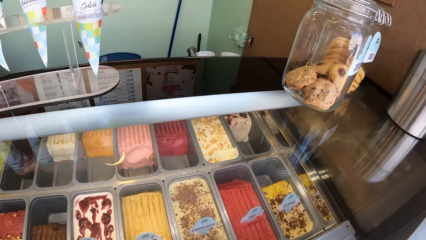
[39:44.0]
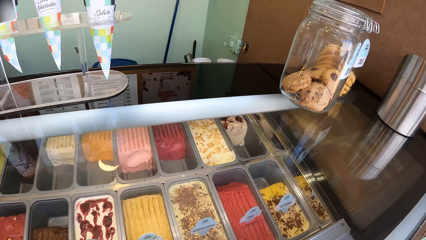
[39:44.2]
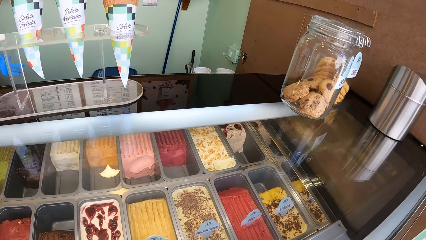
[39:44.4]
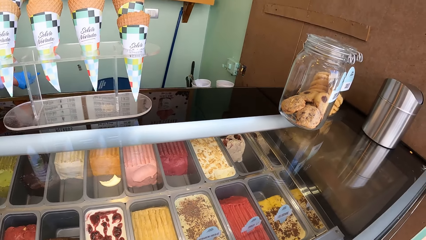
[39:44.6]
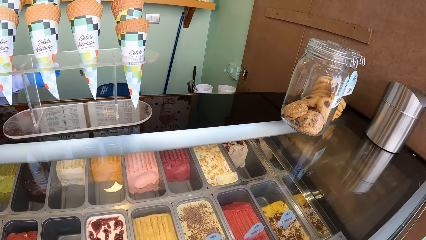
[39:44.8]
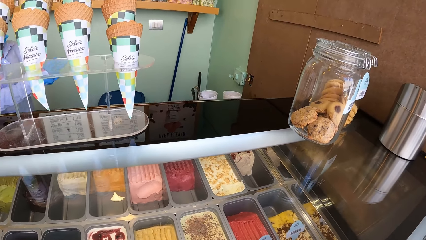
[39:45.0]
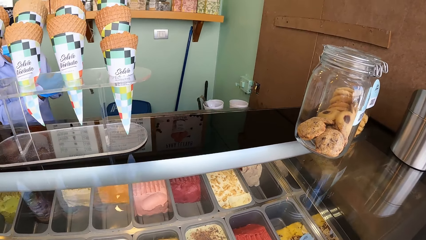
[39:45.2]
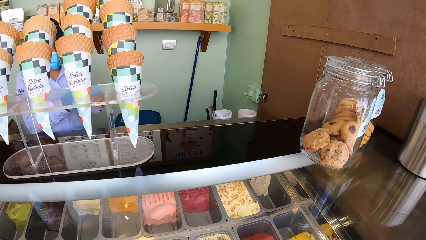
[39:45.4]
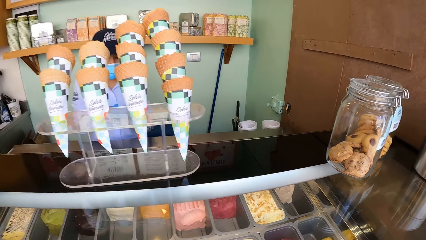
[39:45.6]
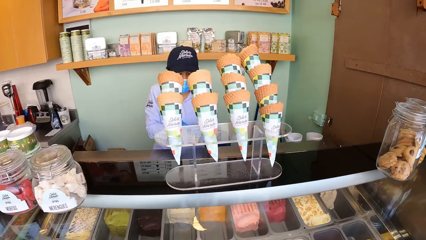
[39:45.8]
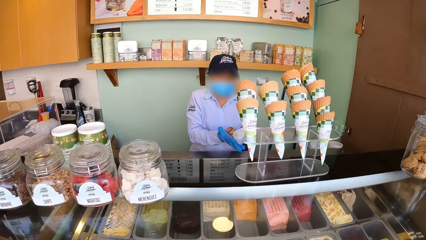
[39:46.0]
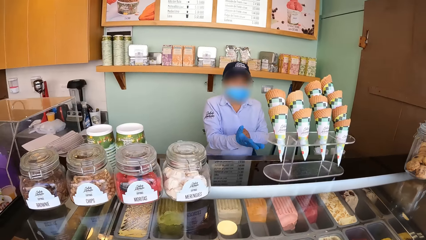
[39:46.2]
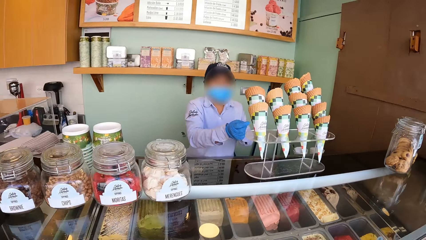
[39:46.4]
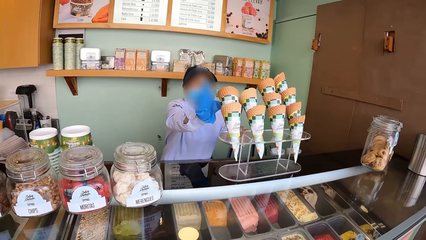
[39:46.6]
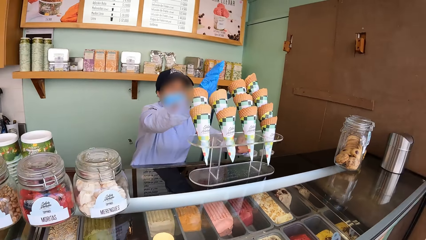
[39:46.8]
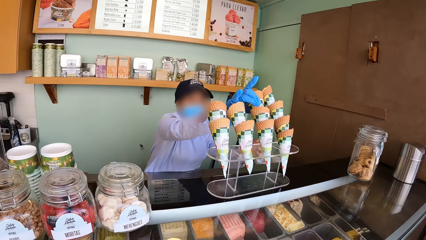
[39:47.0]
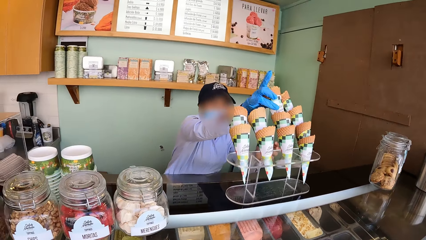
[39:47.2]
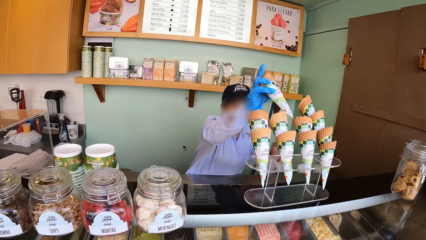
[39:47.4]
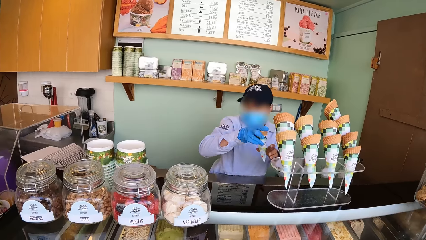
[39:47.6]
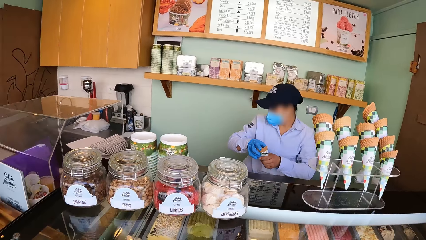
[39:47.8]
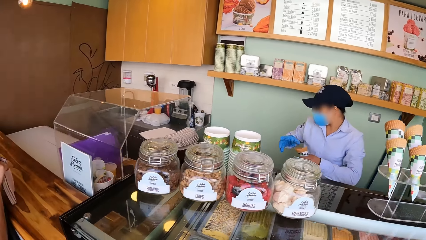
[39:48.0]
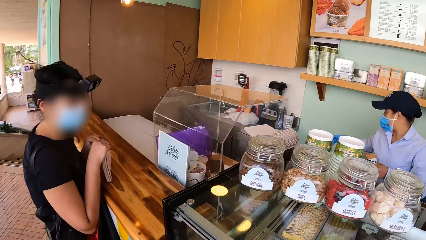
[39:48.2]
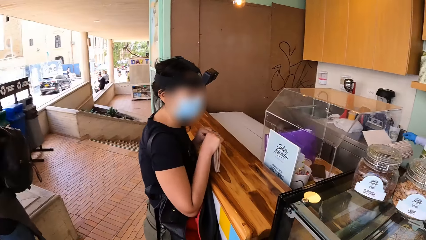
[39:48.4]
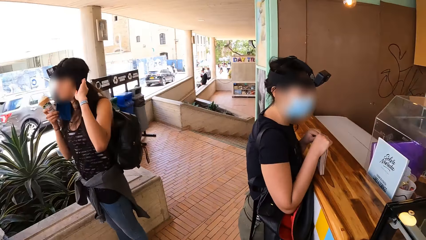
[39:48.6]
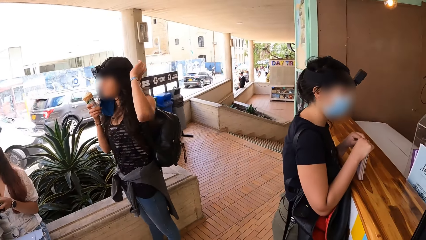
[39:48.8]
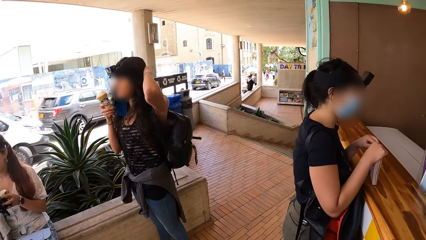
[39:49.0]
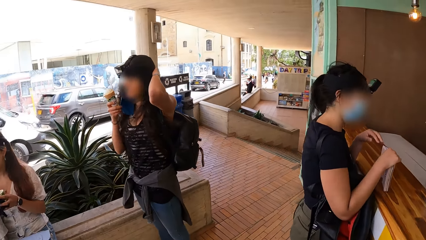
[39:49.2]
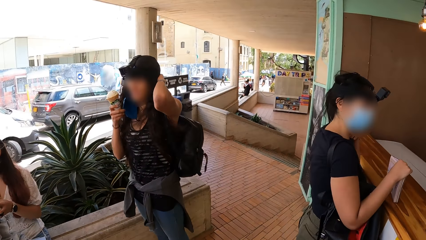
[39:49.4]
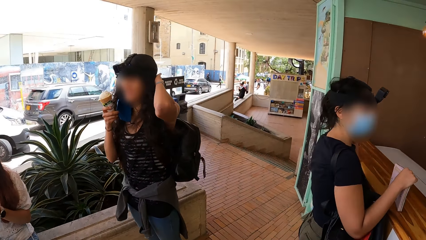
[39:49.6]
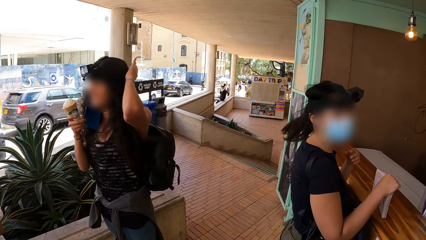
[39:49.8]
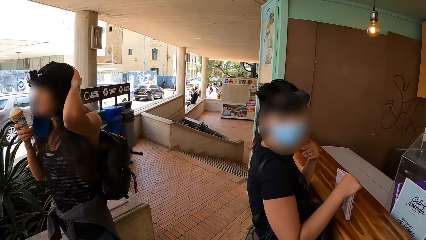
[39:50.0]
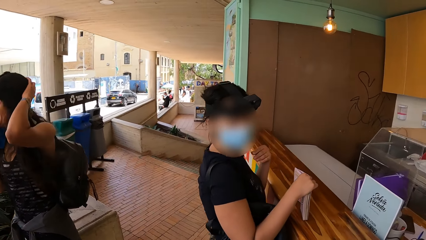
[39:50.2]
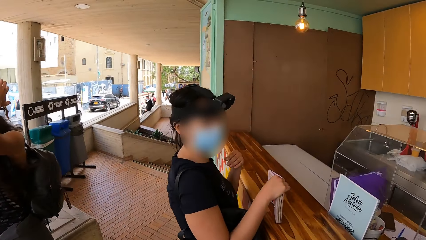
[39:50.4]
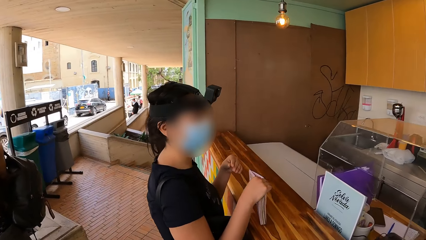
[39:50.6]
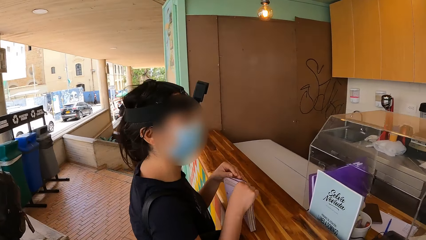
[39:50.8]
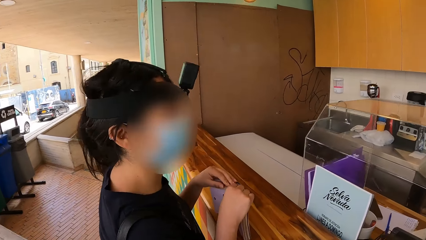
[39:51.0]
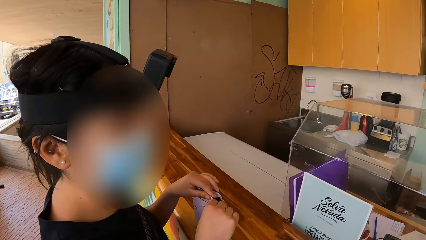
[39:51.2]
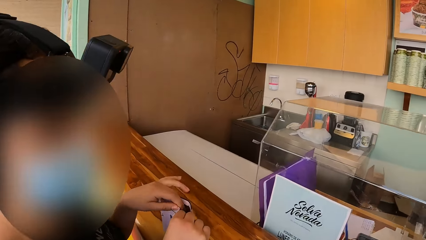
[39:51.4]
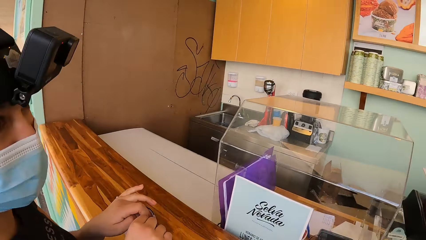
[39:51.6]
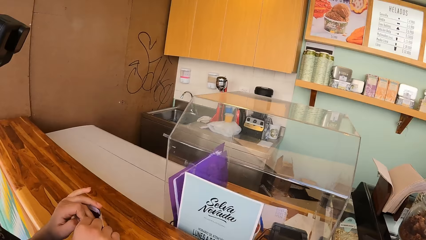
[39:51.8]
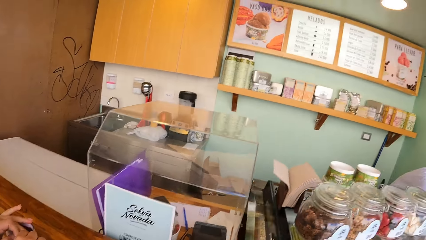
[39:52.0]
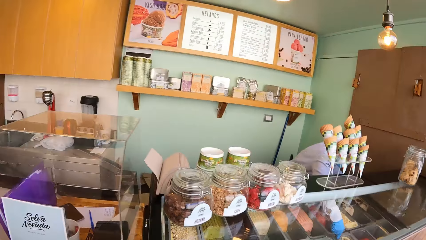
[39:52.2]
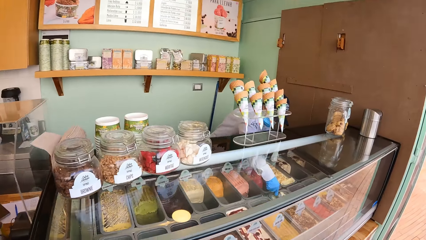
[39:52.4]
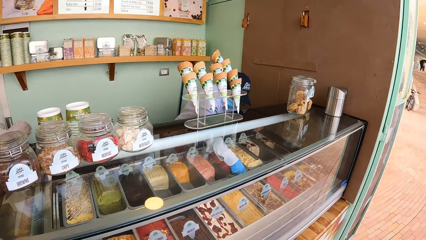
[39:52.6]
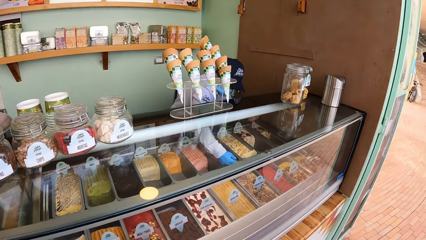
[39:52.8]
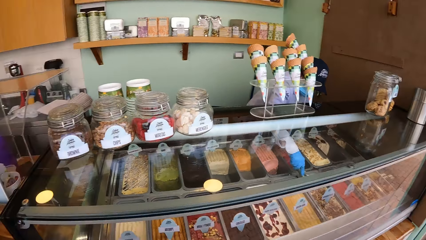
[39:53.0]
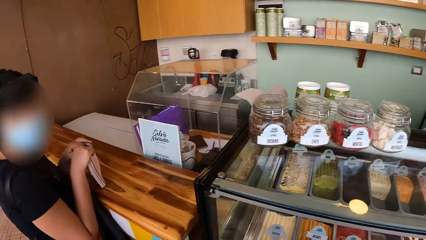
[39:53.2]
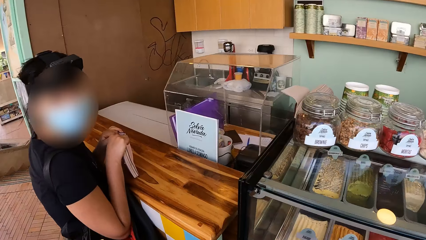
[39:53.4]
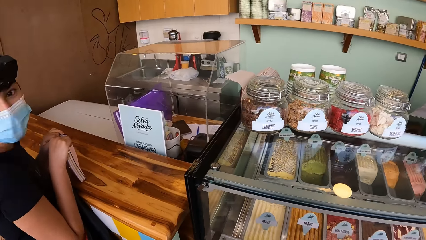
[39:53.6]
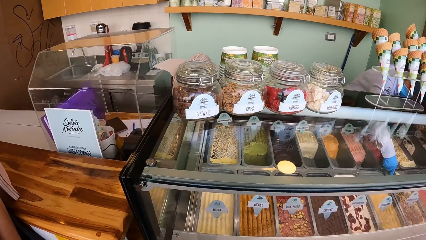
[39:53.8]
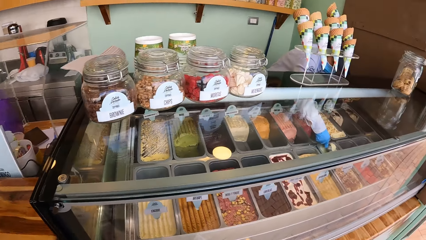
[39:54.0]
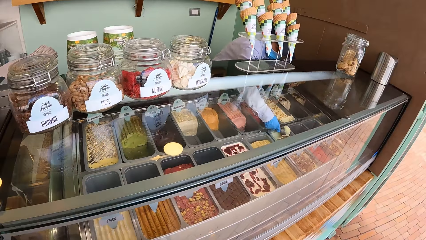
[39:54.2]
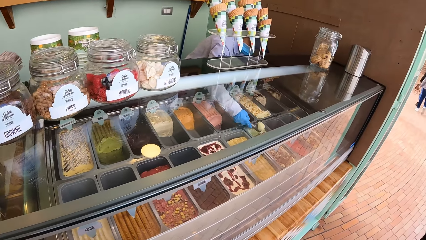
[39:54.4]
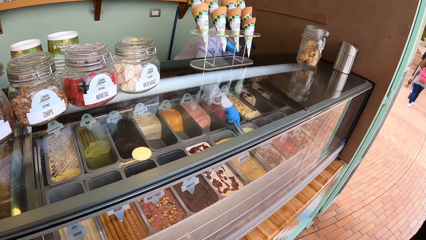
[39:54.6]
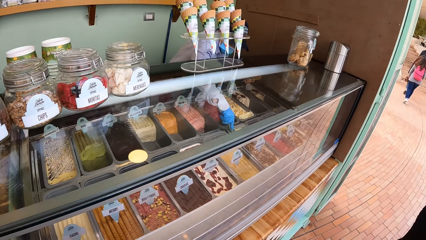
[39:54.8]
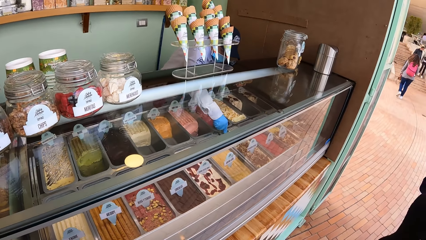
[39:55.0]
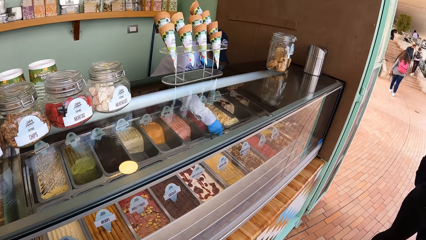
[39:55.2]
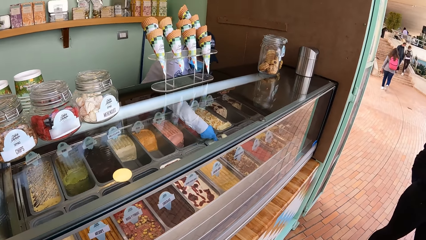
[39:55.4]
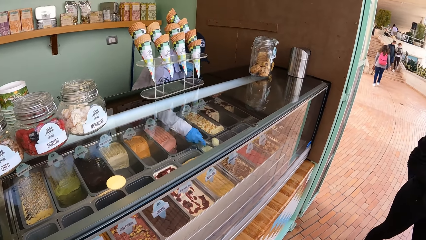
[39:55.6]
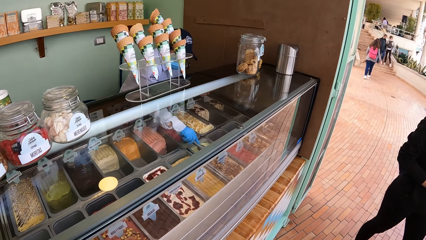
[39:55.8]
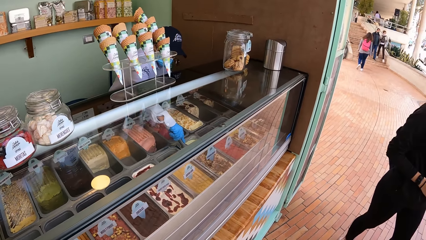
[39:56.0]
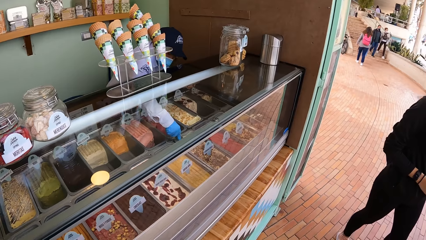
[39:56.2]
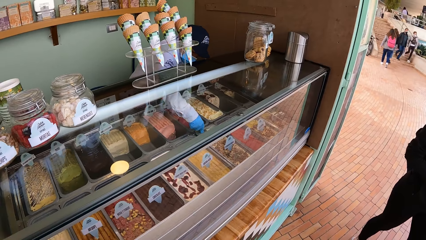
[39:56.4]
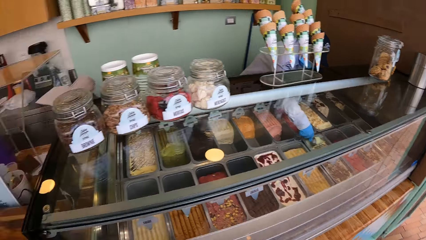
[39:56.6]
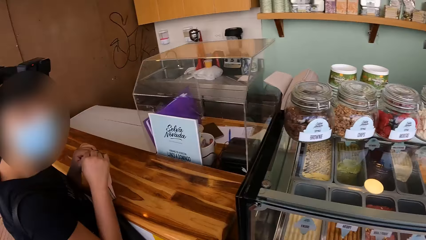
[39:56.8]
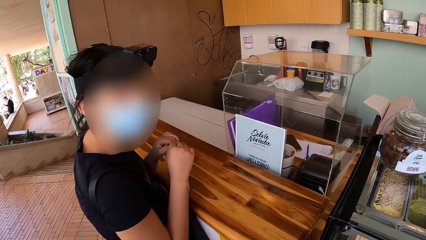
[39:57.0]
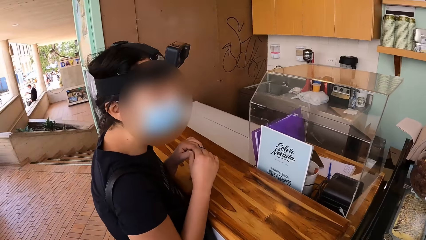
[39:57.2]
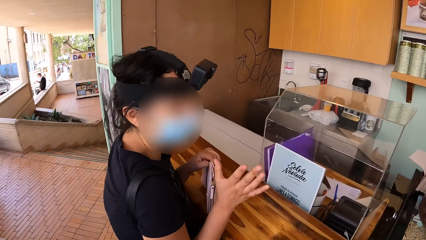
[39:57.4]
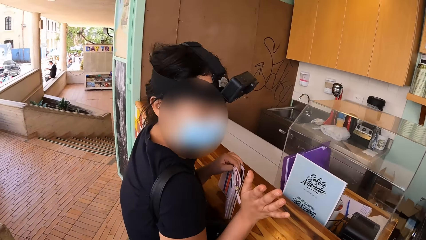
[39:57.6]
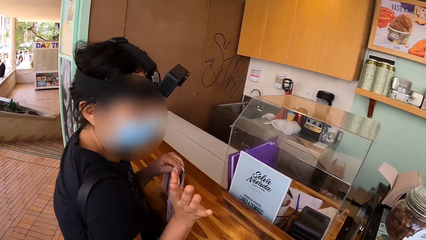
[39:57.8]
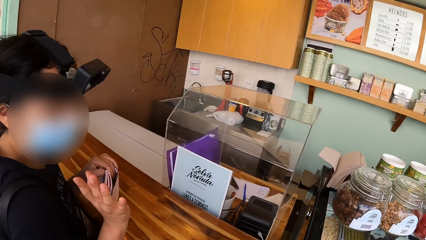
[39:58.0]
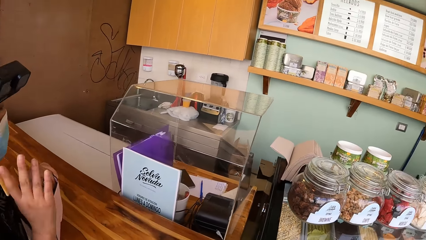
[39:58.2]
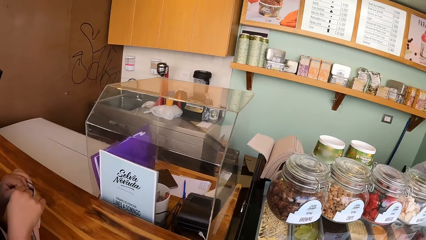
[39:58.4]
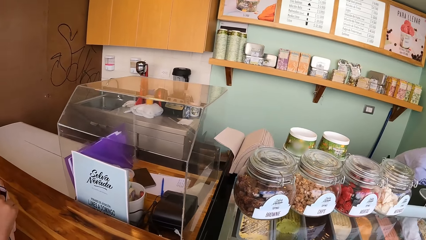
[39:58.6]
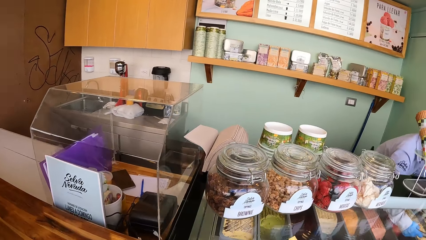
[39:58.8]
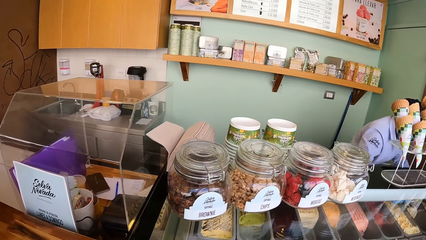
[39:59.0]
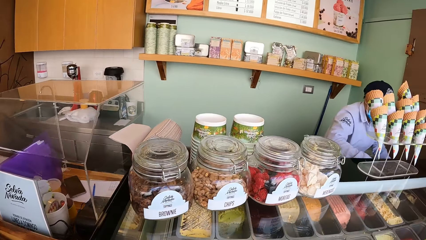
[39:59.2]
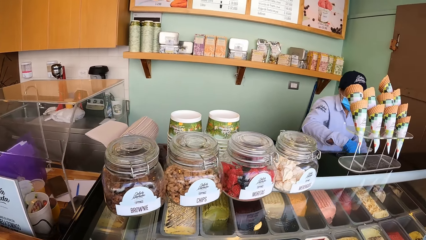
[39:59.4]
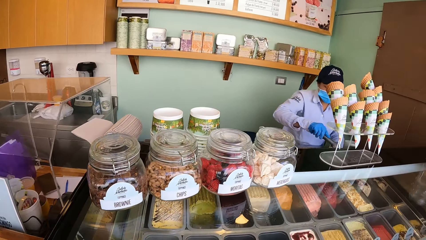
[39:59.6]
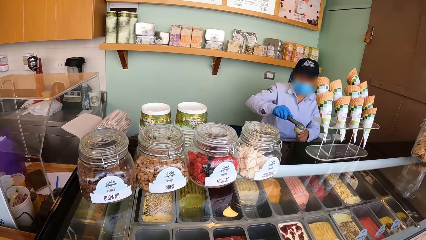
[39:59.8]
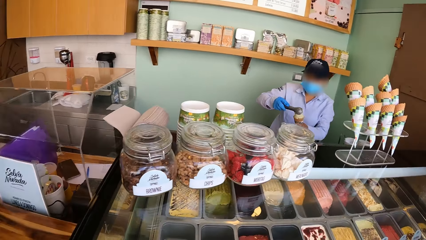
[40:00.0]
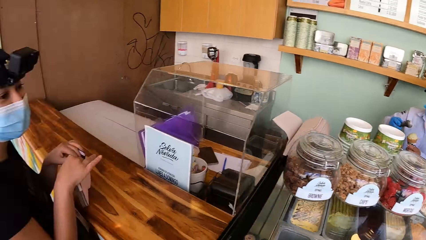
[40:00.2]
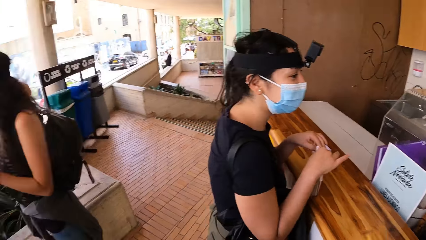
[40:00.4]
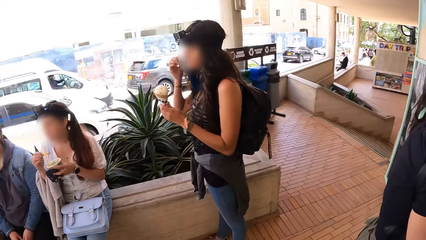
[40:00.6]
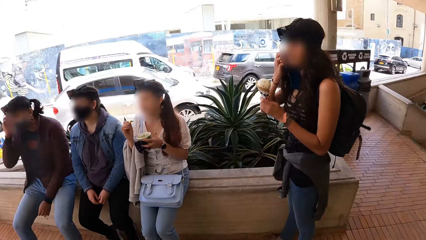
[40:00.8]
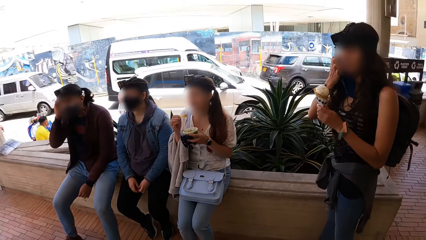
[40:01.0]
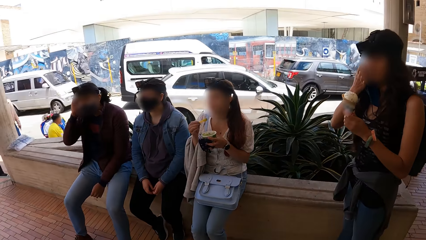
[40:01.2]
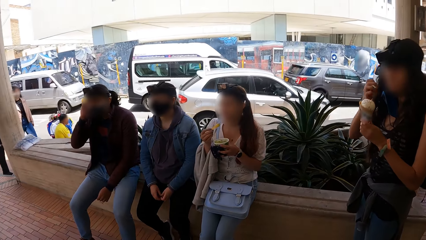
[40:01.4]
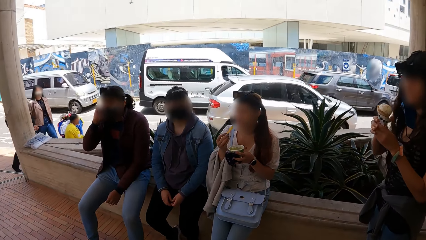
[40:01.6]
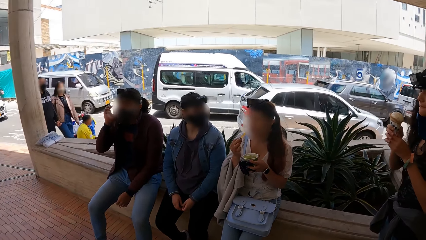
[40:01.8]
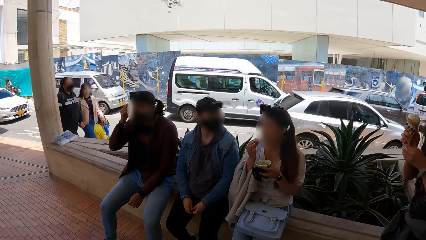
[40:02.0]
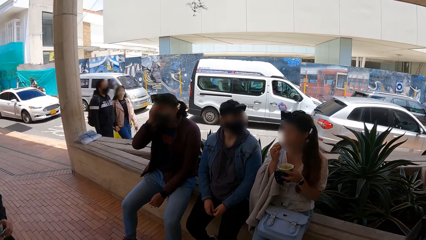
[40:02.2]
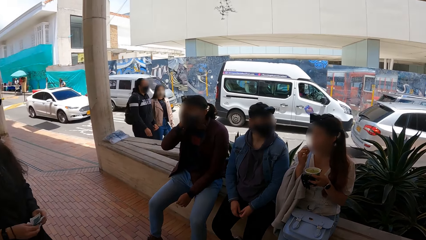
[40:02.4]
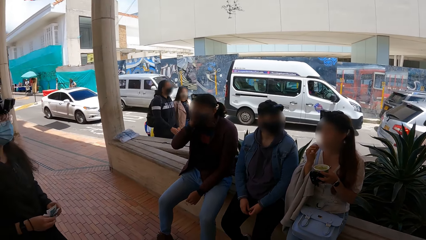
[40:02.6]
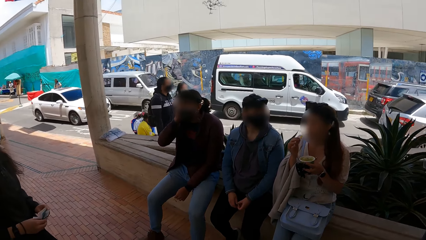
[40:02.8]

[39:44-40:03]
A woman adjusts the hand glove on her right hand with her left hand. She takes an ice cream cone from the stack of ice cream cones with her right hand and passes the ice cream cone to her left hand. Another woman rubs her hair with her left hand. A third woman flips her hair with her left hand. The third woman holds the purse on the table with her hands. The first woman scoops some ice cream from a bowl with the ice cream scoop in her right hand. The camera wearer takes ice cream with a scooper. The third woman gesticulates with her right hand. The first woman places the ice cream on the ice cream cone with the scoop in her right hand. A fourth woman holds the spoon in her right hand. A man touches his hair with his right hand. The second woman touches her hair with her right hand.
